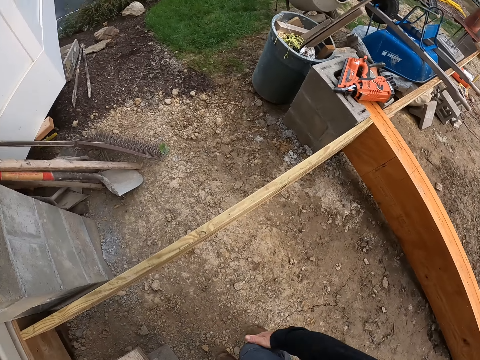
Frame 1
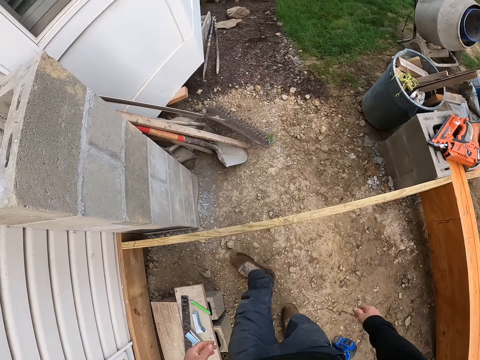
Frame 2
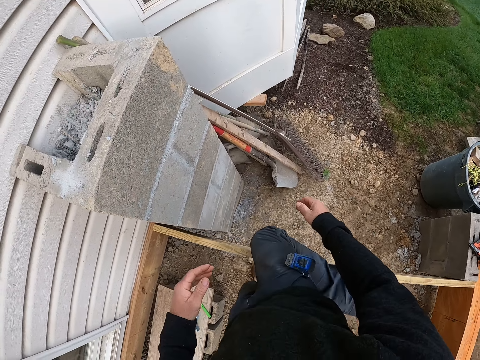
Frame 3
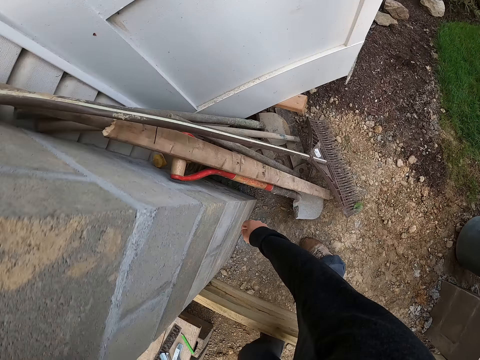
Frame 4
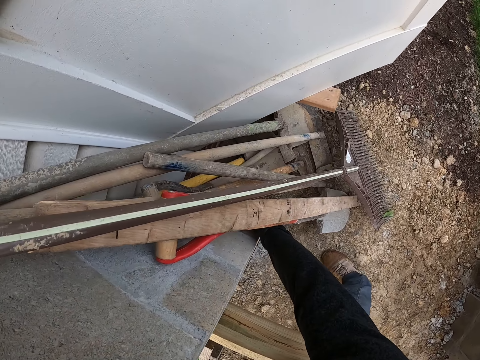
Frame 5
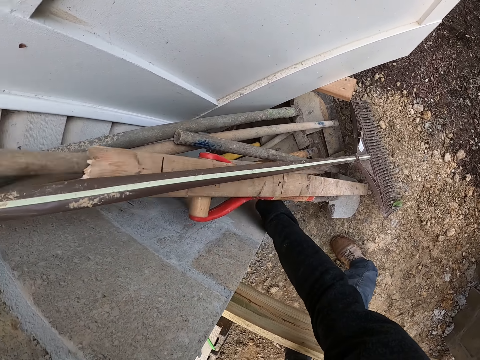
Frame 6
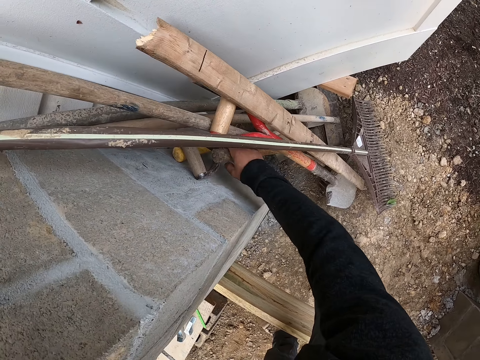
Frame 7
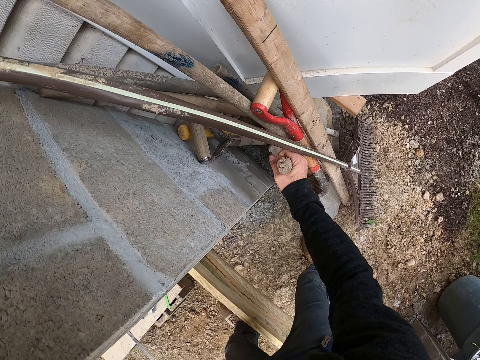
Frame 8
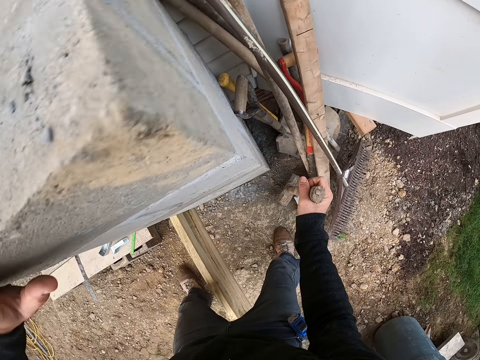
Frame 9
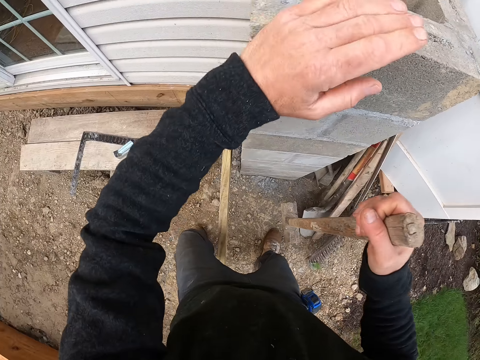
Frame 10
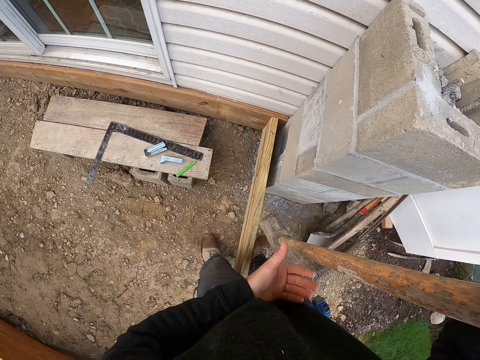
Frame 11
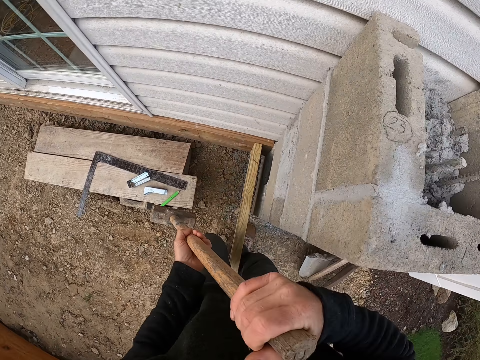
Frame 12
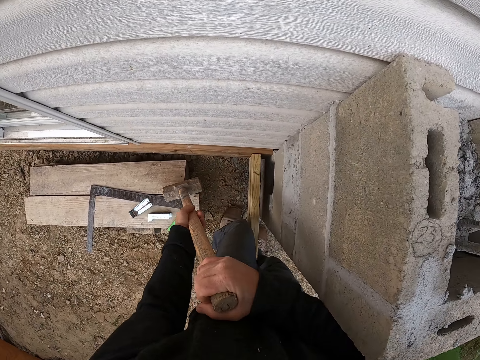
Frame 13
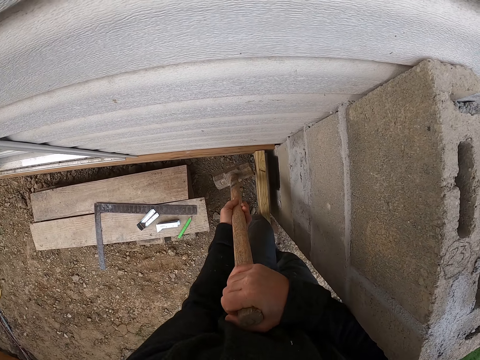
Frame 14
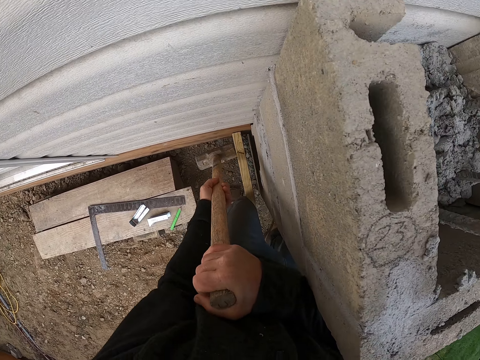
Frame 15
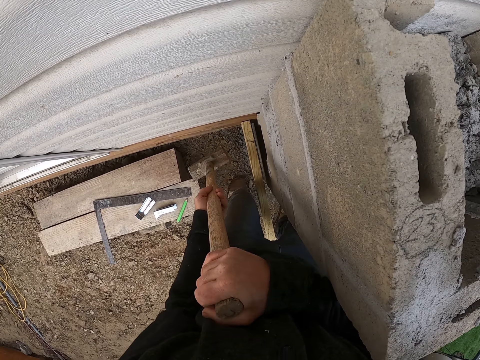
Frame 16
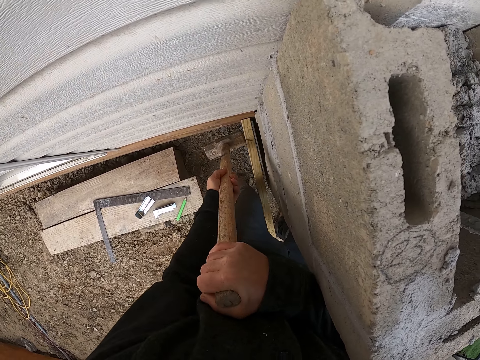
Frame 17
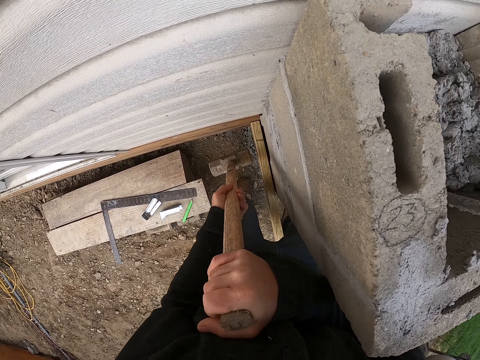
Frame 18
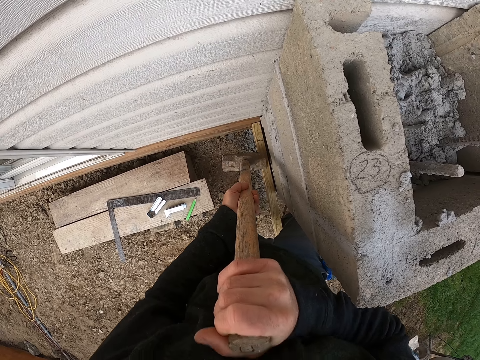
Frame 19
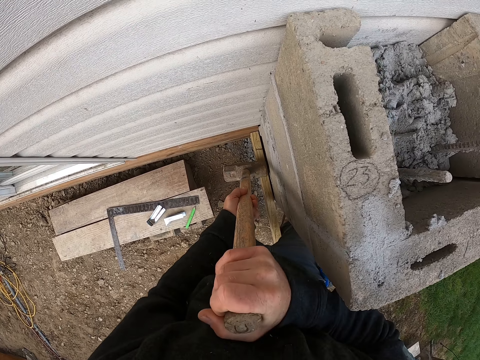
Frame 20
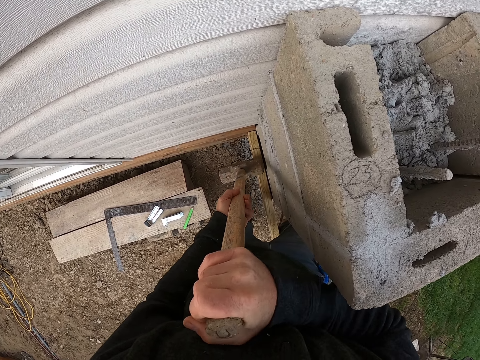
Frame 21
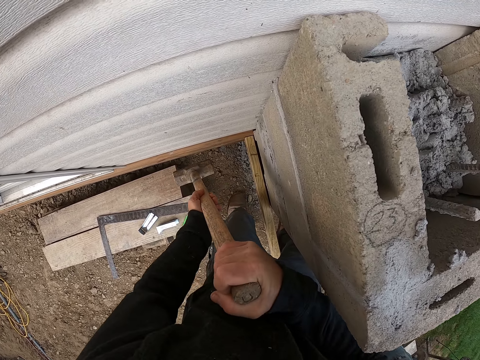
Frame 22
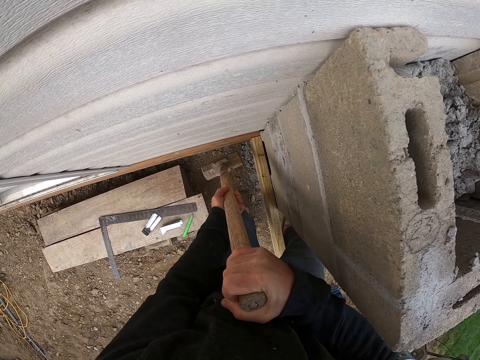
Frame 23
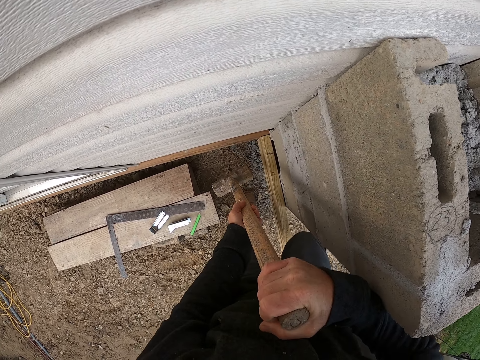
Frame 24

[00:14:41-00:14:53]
The camera wearer crosses over the plank on the ground. He lifts up a sledgehammer. He hits the plank with the sledgehammer. He touches the timber.

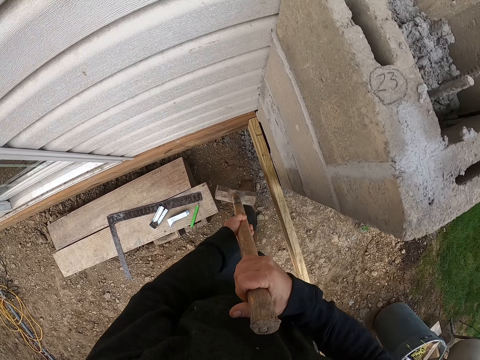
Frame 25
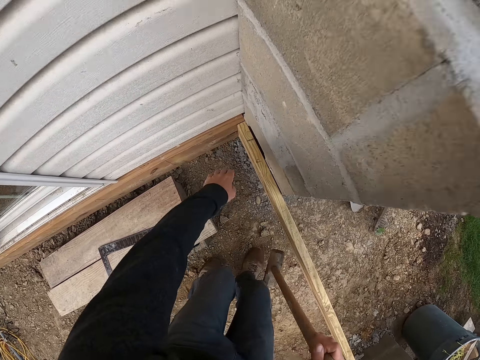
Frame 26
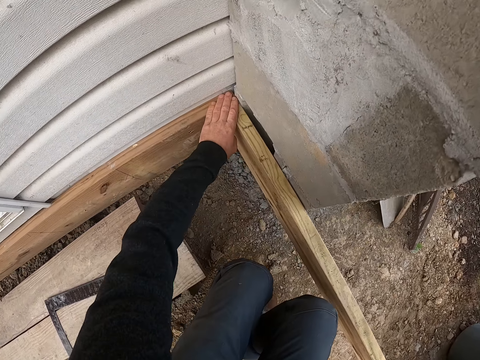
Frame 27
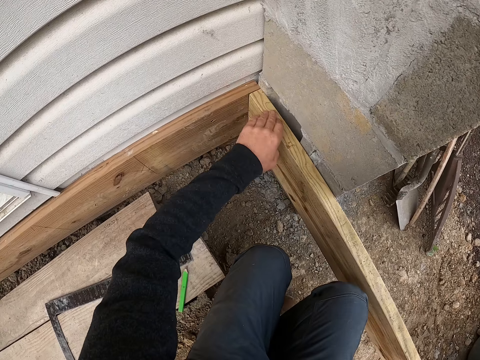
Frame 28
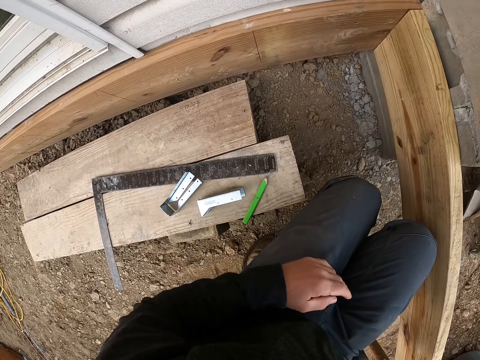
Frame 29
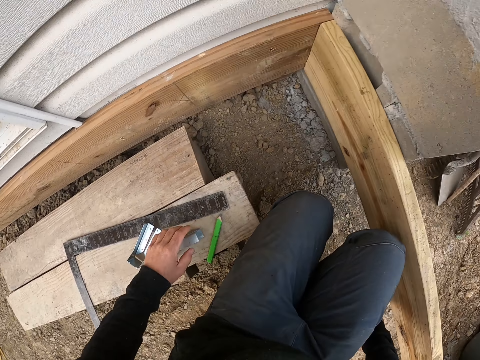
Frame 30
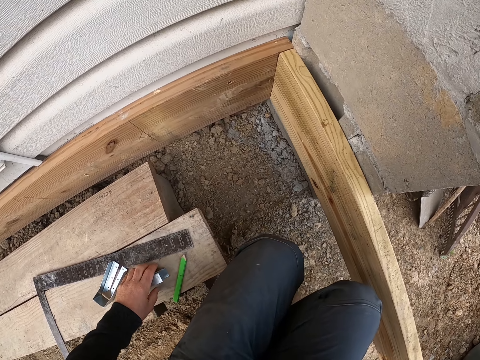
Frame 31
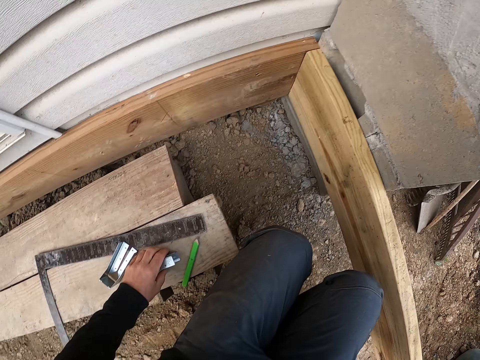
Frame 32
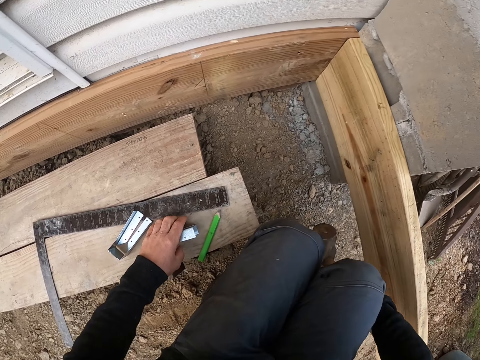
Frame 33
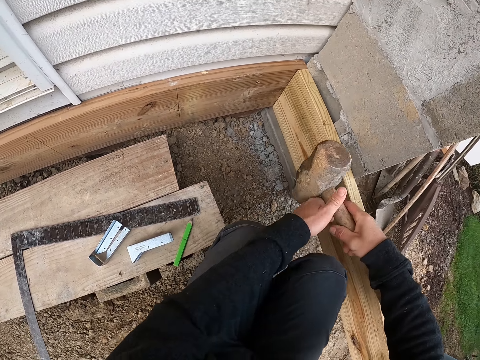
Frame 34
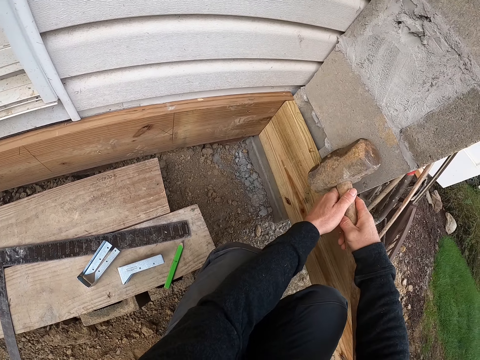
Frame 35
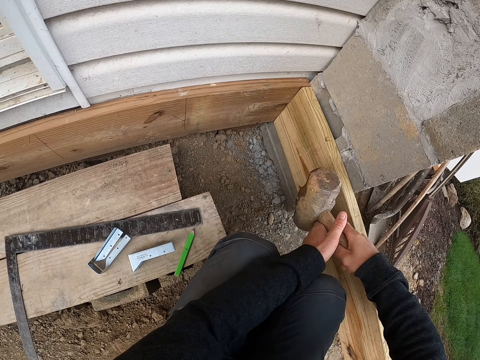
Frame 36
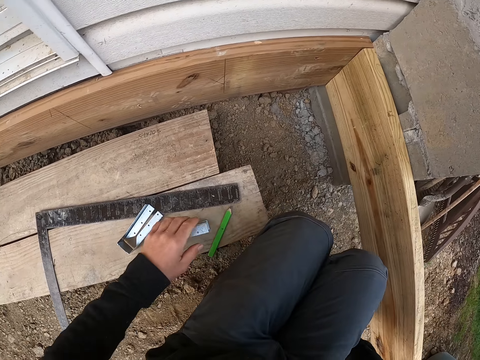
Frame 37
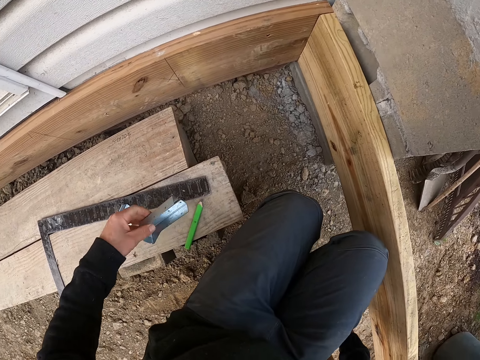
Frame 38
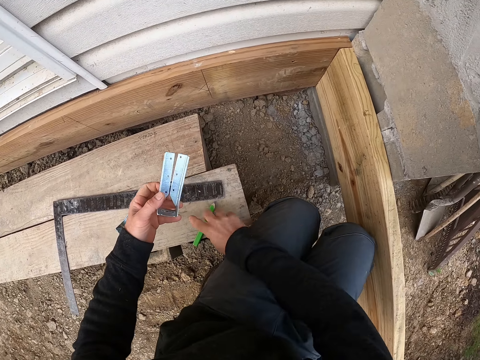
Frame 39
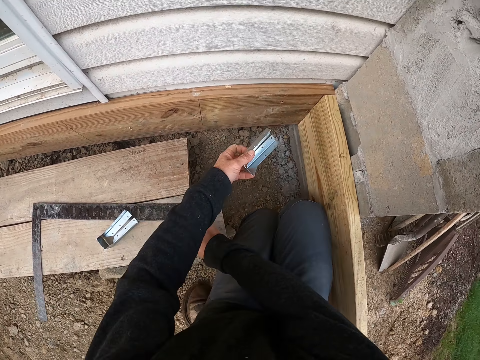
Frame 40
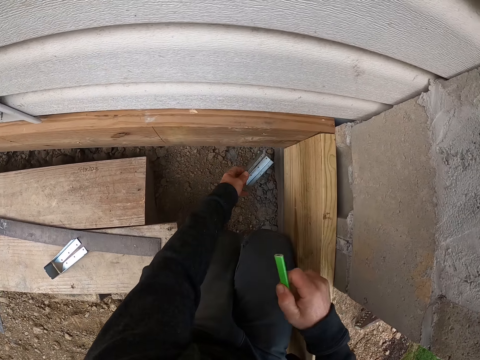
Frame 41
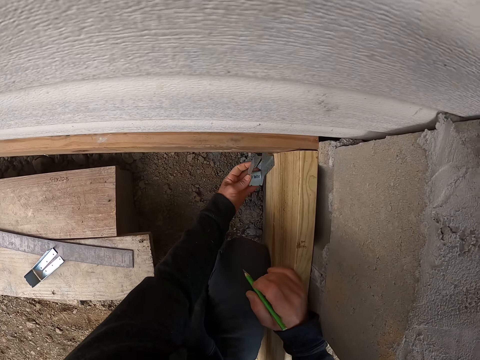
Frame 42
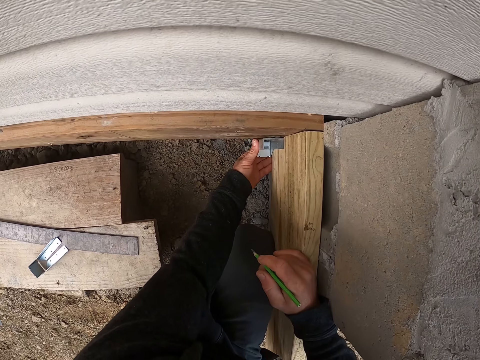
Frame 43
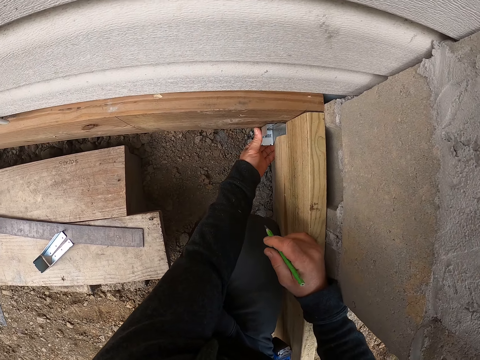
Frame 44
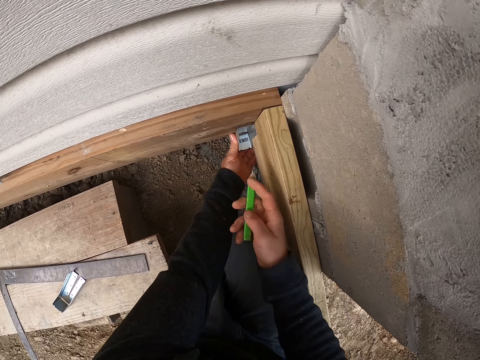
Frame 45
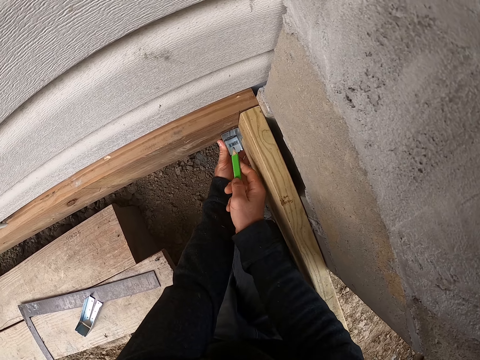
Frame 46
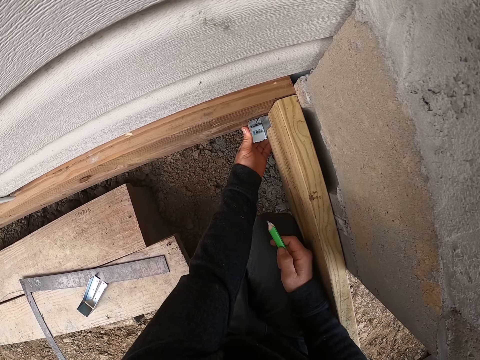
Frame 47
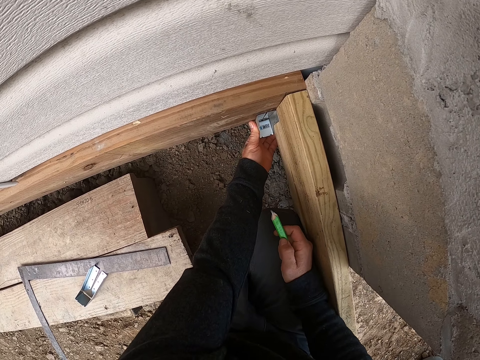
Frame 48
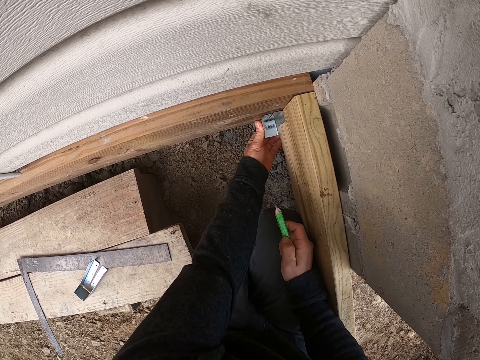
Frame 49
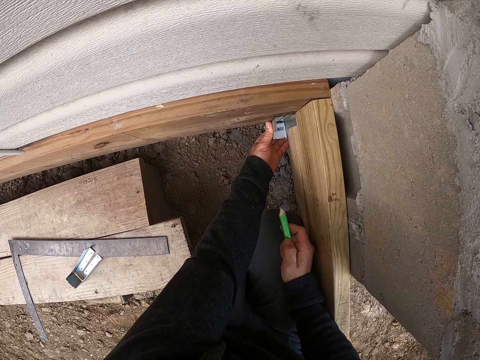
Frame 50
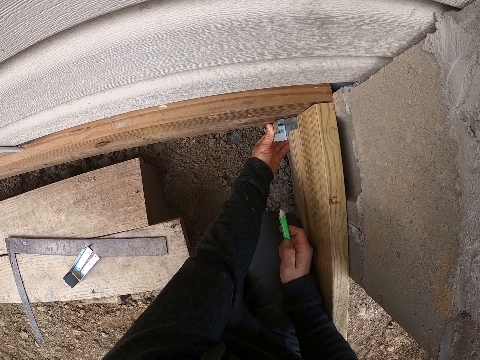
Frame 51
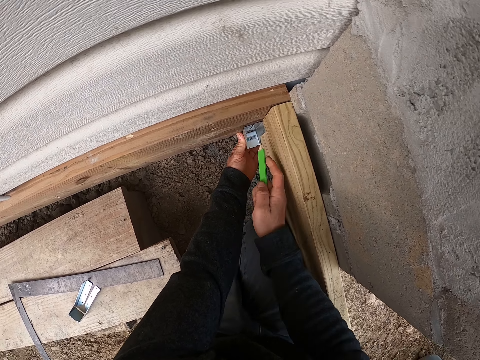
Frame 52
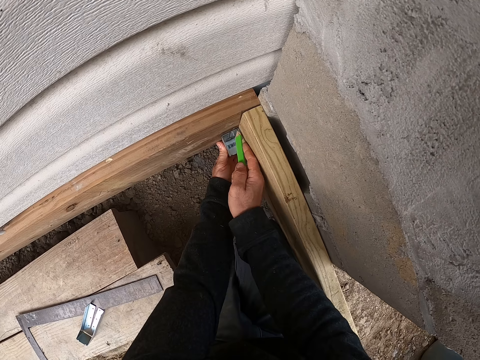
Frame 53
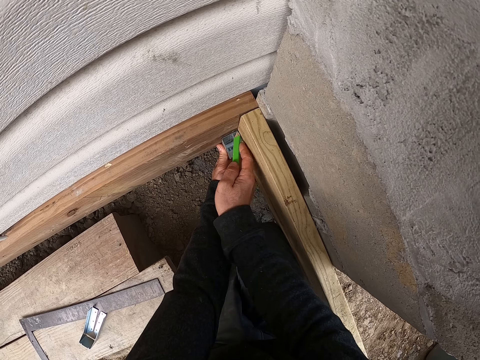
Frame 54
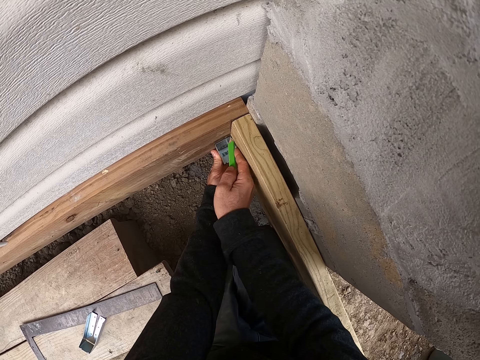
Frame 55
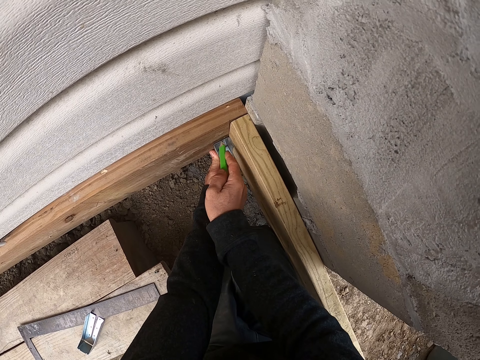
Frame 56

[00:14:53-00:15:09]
The camera wearer checks the plank with his hand. He puts the hammer down. He touches the joist hanger. He holds the metal on the plank with his left hand. He hits the plank with the sledgehammer. He drops the sledgehammer on the ground. He picks up the metal from the plank. He picks up the builders pencil with his right hand. He places the metal on the plank. He marks the plank with the builders pencil.
